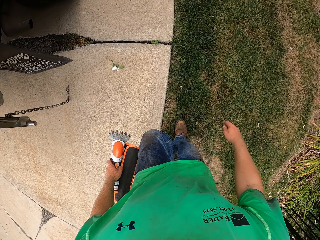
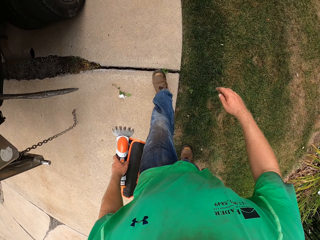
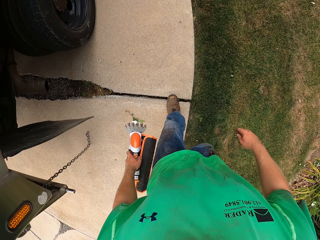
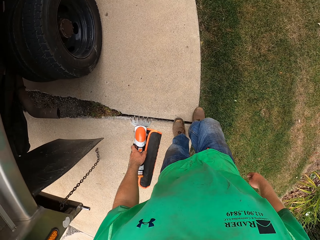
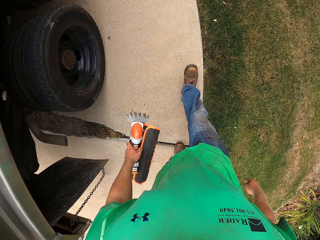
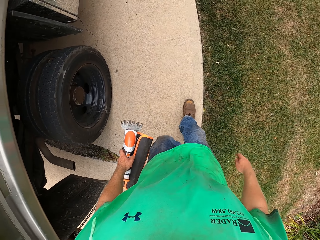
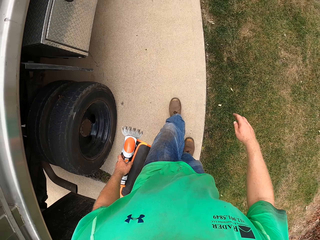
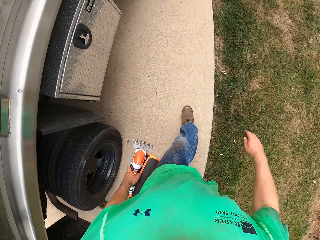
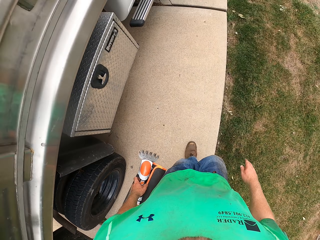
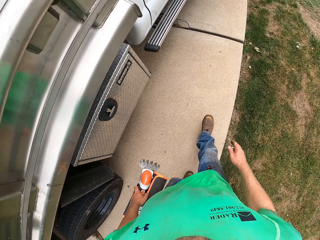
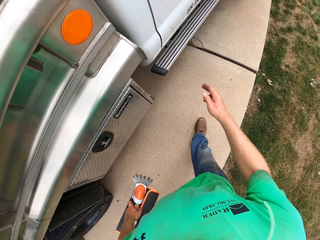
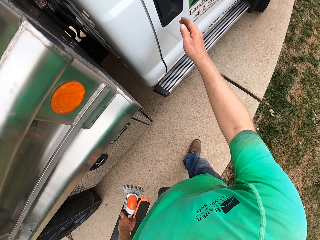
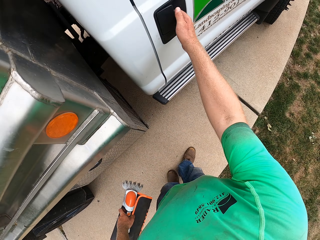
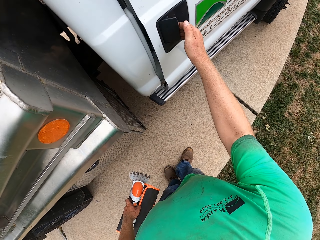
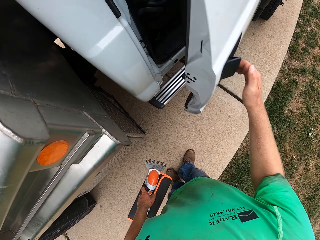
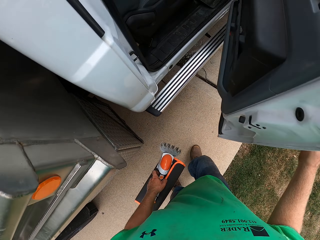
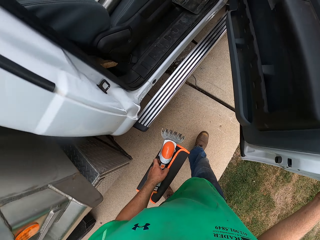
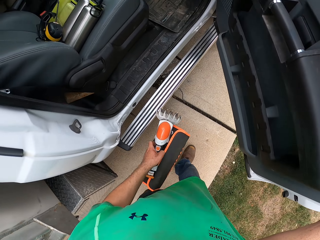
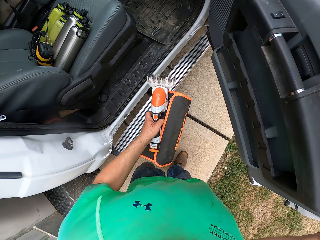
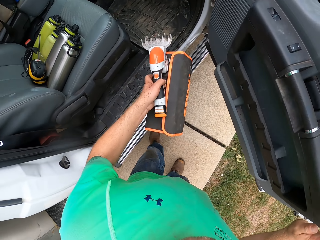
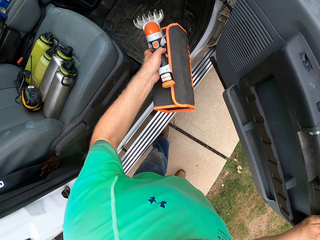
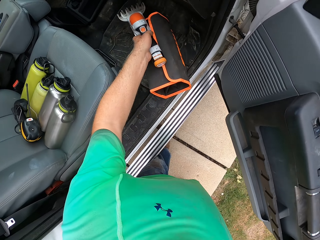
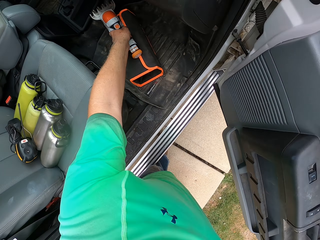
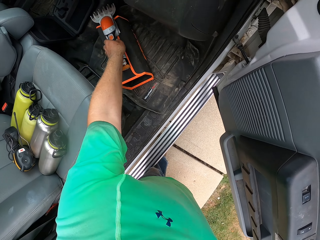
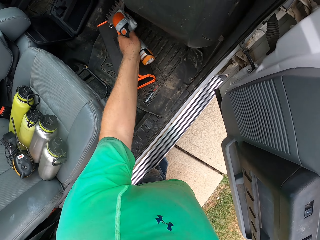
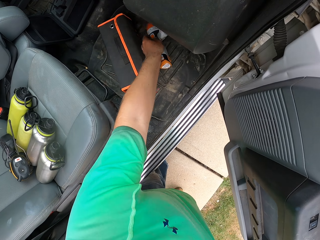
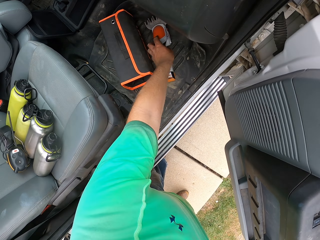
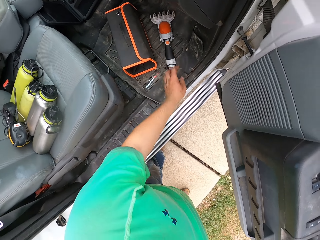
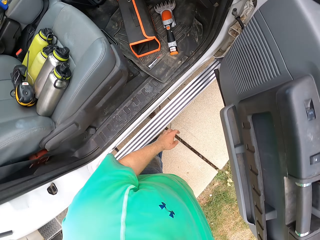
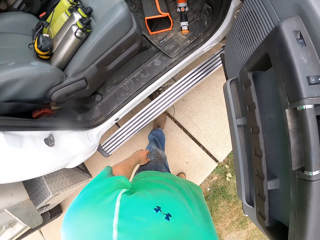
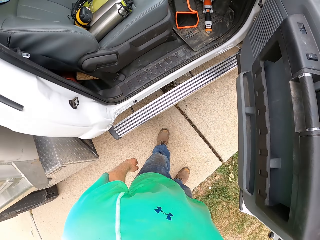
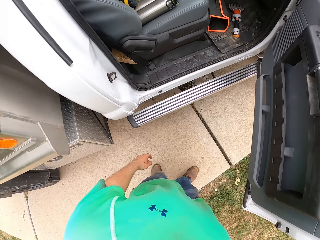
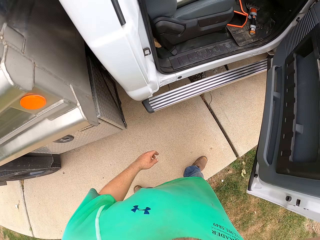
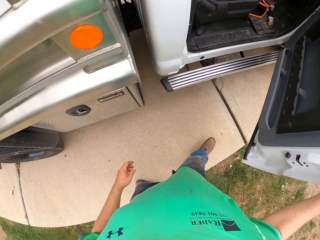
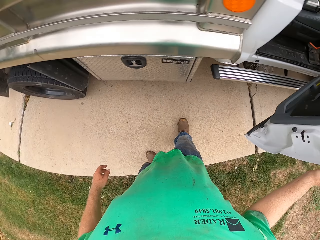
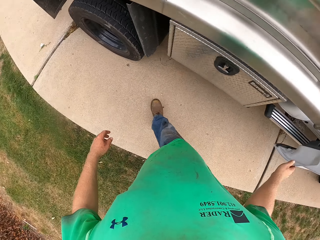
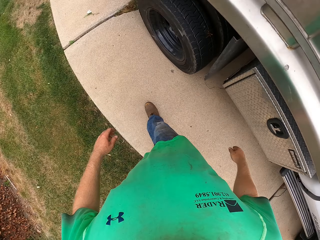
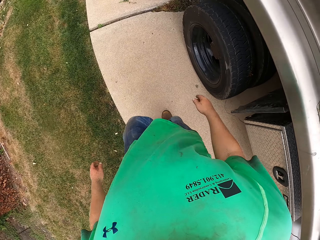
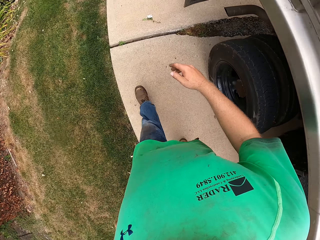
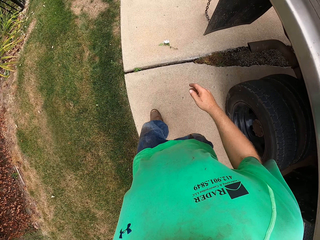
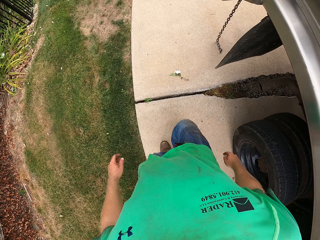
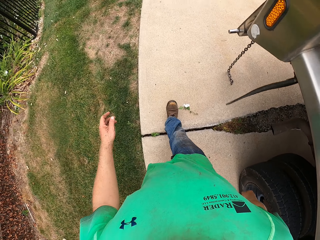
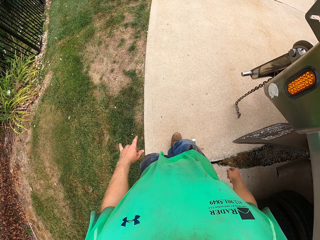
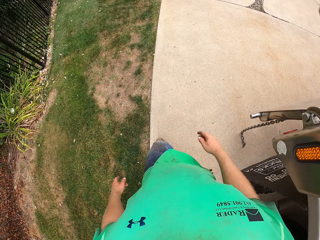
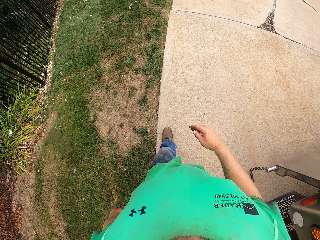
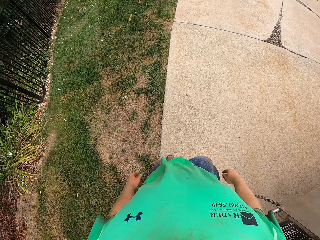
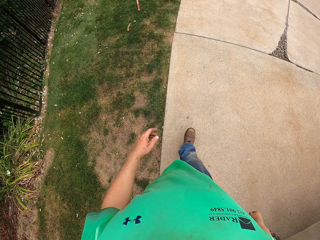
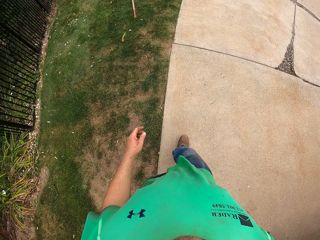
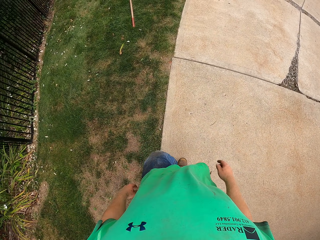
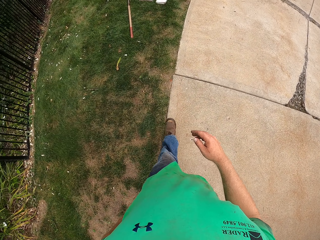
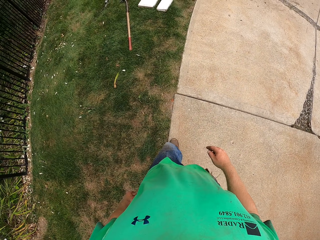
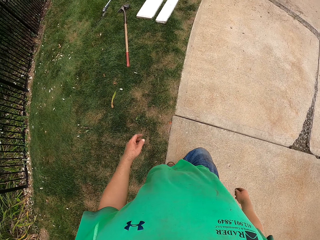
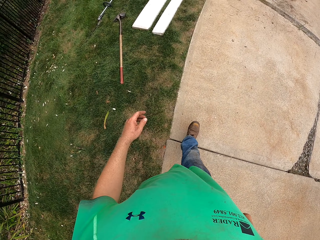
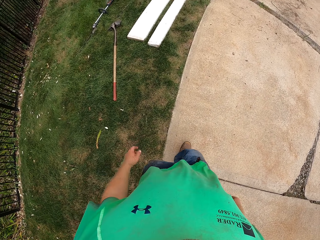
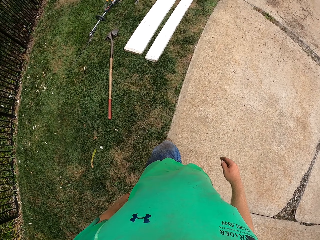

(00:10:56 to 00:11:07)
The camera wearer opens the passenger's seat door of the truck with his right hand. He puts the rake or shear and the bag in the truck with his left hand. He separates the shear and the bag. He closes the door with his right hand.

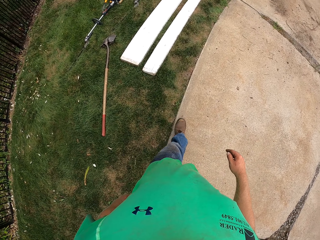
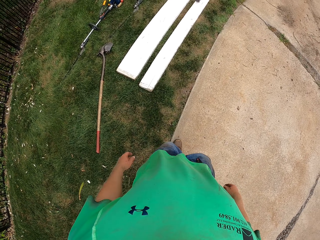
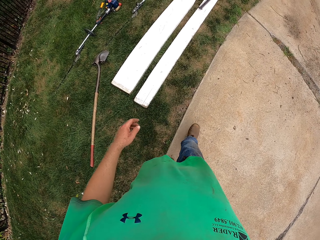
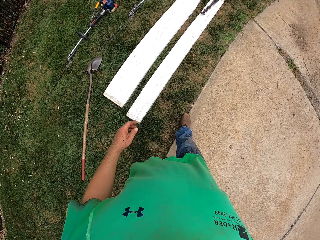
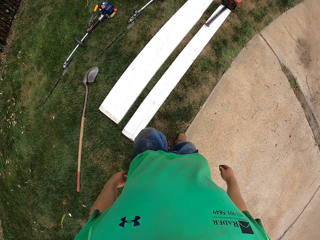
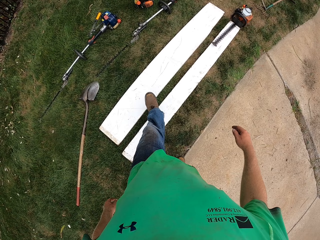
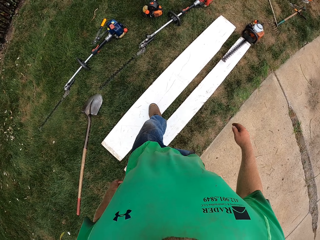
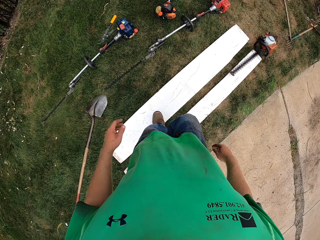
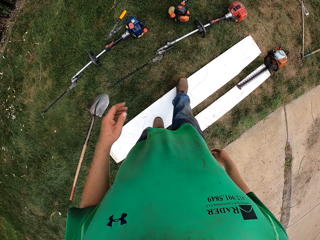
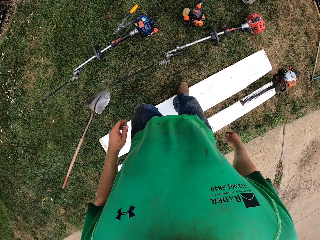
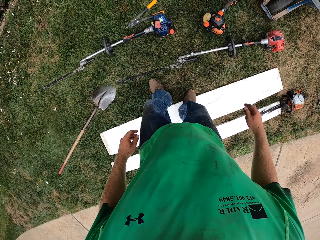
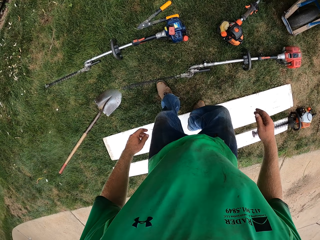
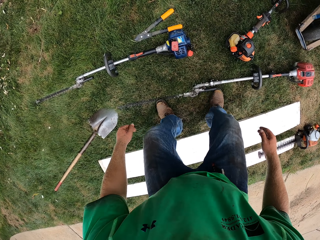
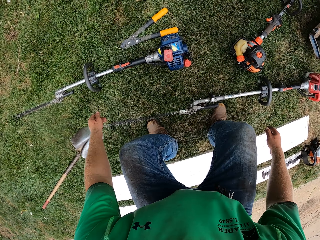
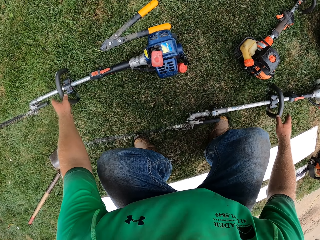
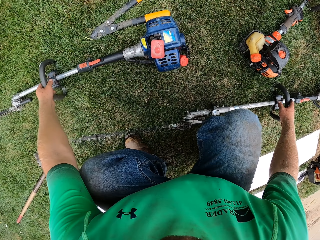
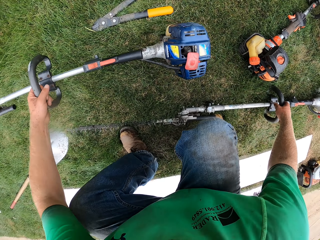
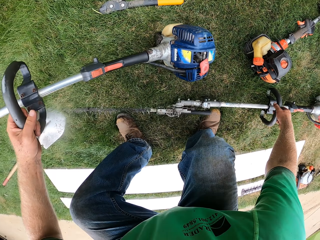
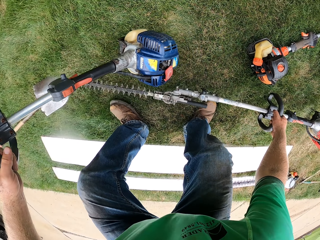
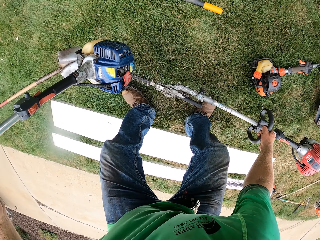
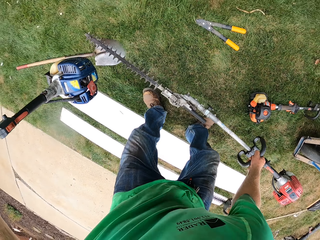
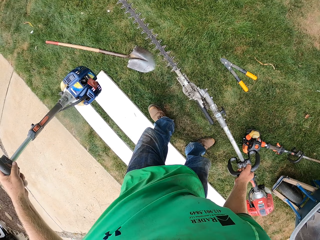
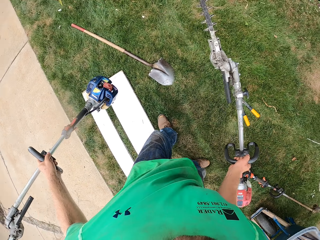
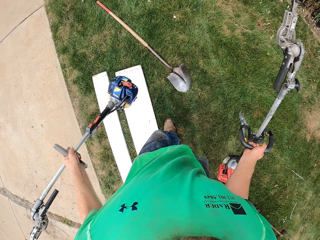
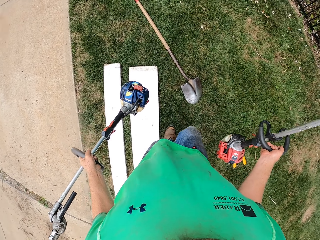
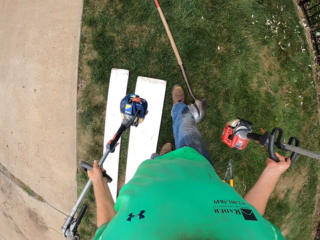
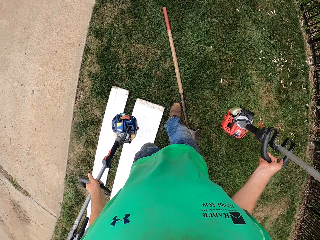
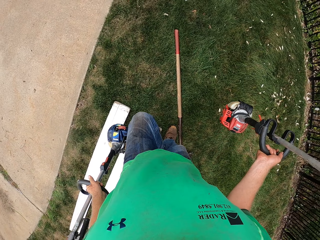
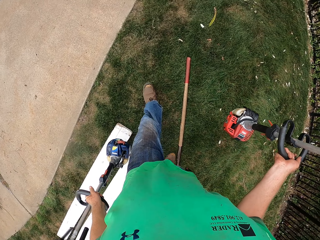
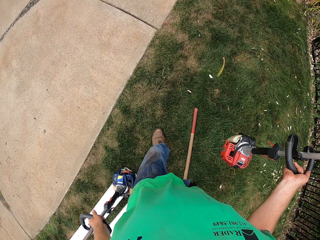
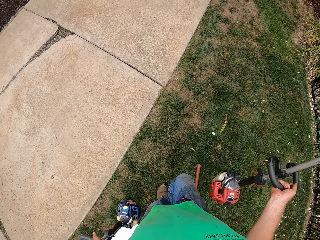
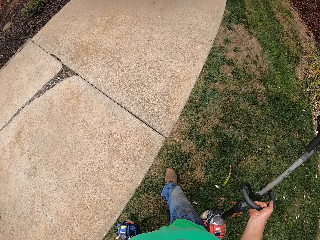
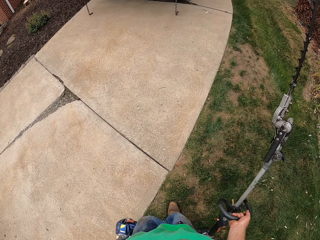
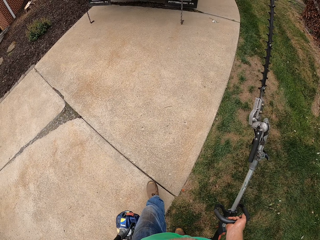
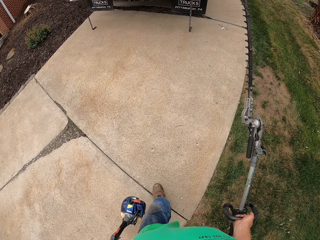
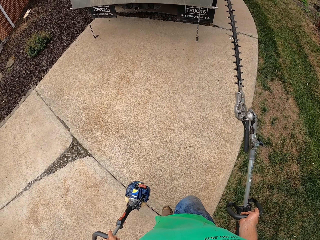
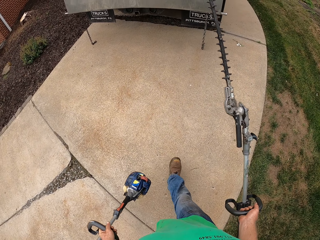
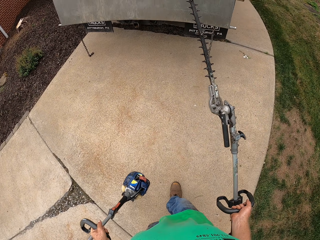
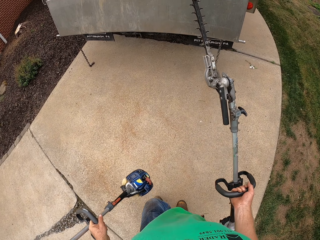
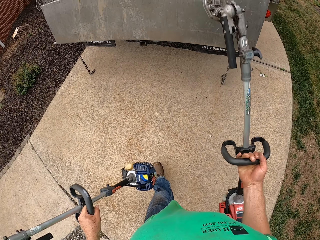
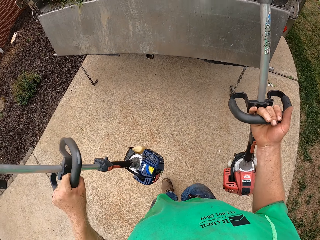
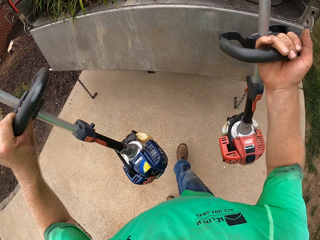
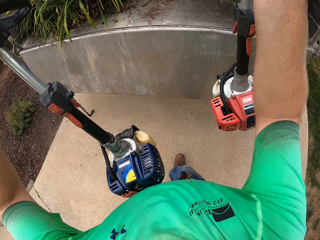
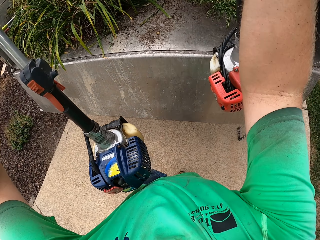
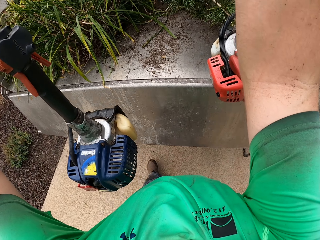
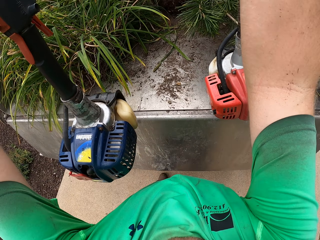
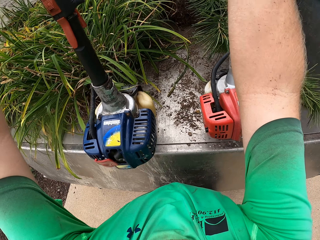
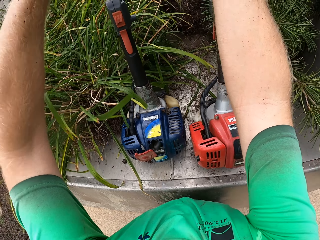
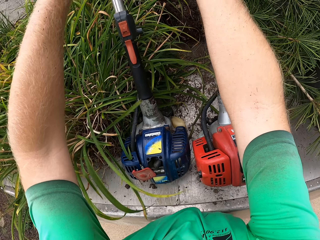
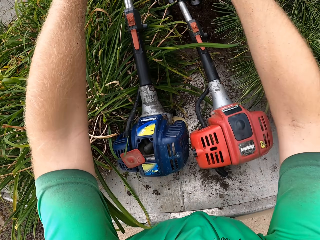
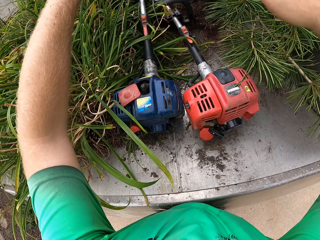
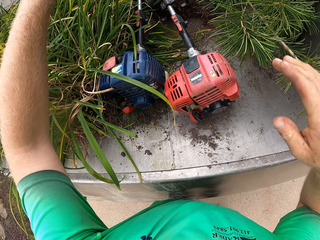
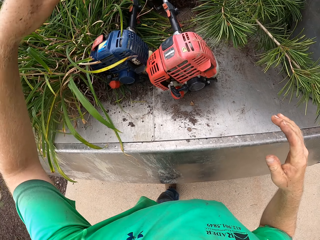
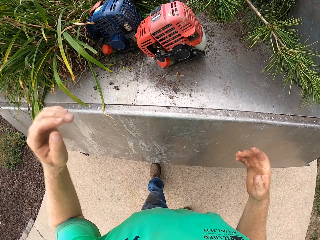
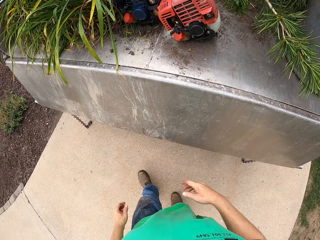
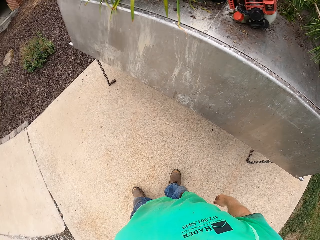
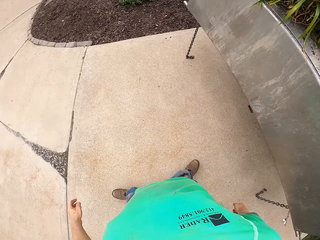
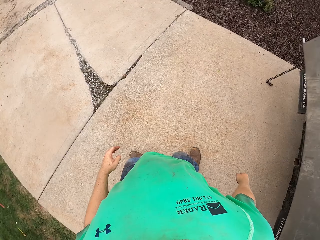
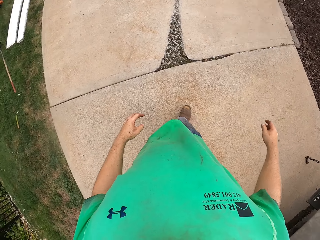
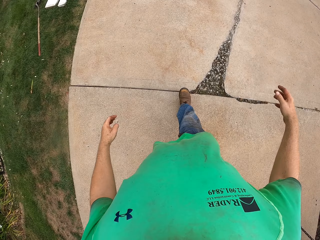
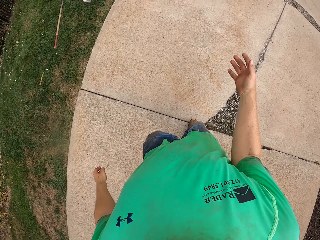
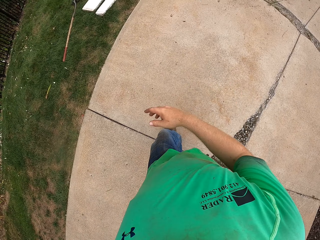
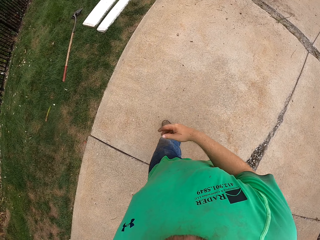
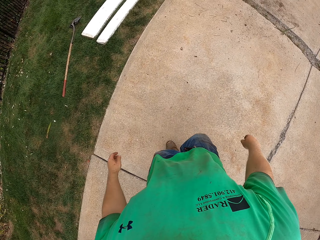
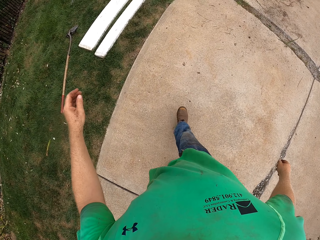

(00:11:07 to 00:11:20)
The camera wearer picks up a hedge trimmer from the lawn with his left hand. He picks up a hedge trimmer from the lawn with his right hand. He puts the hedge trimmer in his right hand into the truck. He puts the hedge trimmer in his left hand into the truck.
